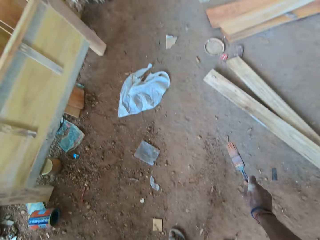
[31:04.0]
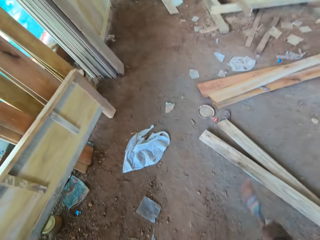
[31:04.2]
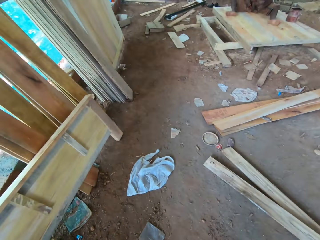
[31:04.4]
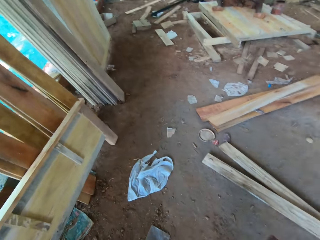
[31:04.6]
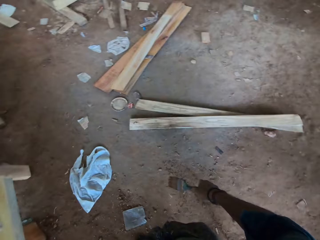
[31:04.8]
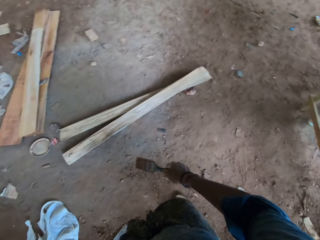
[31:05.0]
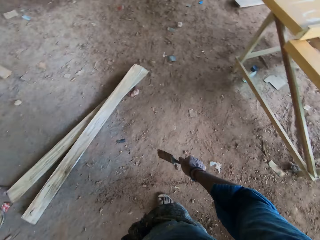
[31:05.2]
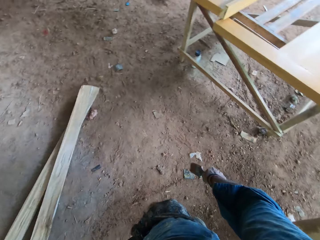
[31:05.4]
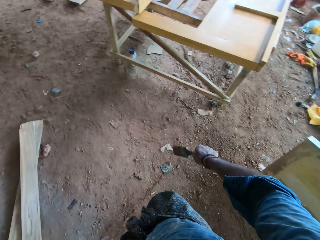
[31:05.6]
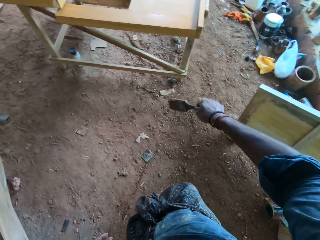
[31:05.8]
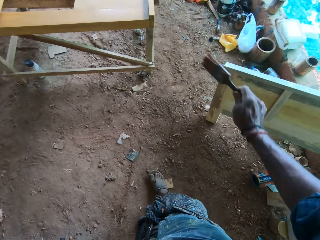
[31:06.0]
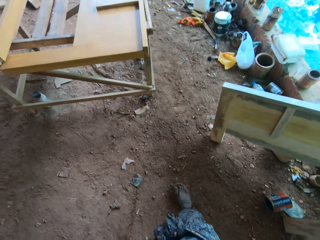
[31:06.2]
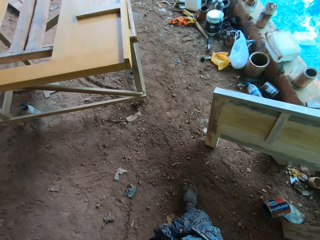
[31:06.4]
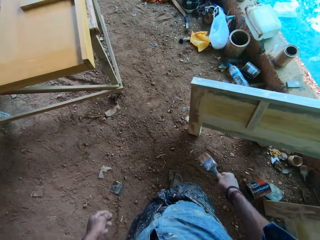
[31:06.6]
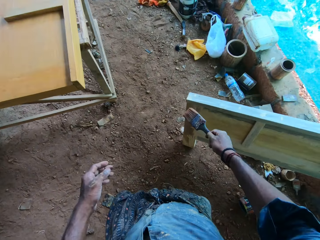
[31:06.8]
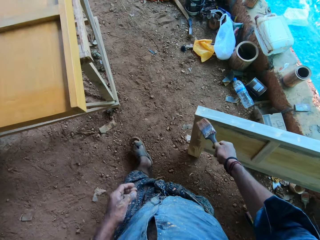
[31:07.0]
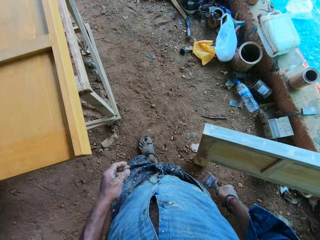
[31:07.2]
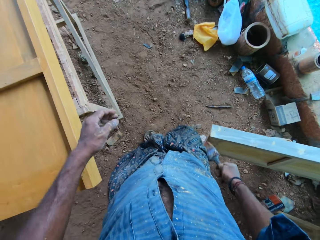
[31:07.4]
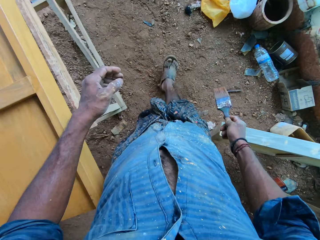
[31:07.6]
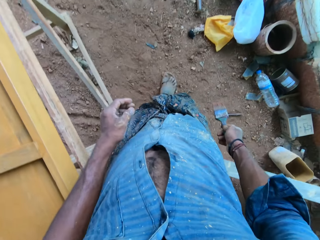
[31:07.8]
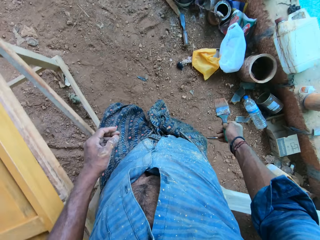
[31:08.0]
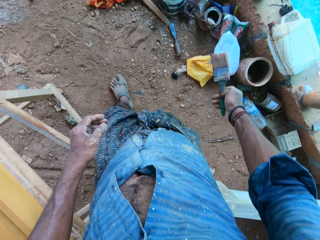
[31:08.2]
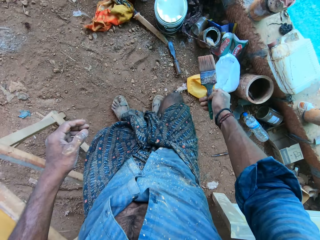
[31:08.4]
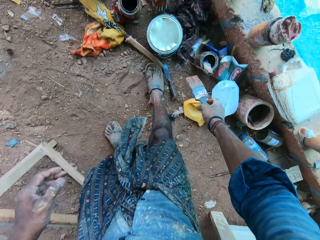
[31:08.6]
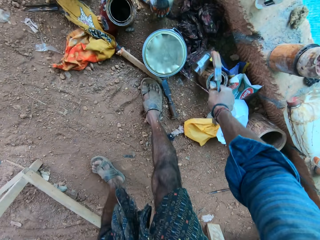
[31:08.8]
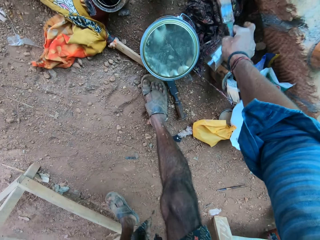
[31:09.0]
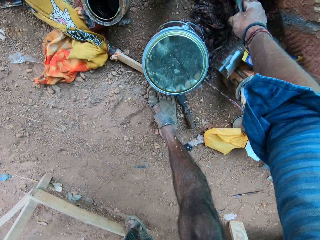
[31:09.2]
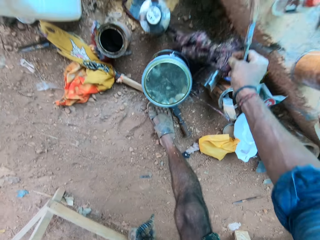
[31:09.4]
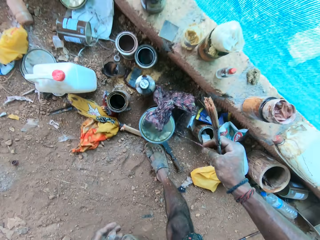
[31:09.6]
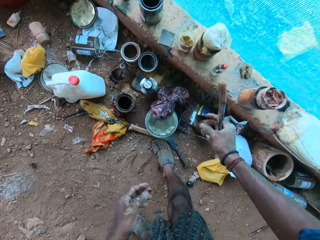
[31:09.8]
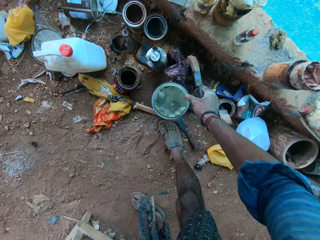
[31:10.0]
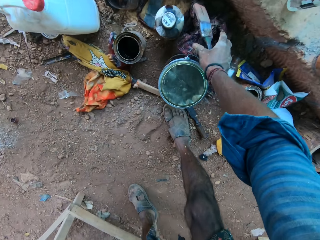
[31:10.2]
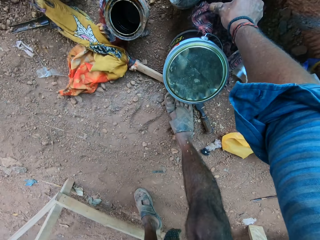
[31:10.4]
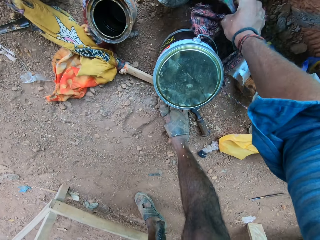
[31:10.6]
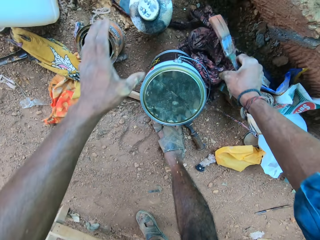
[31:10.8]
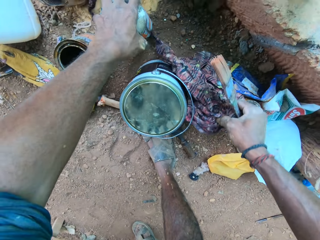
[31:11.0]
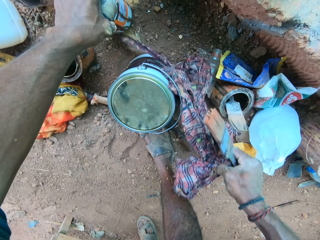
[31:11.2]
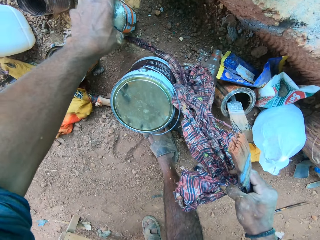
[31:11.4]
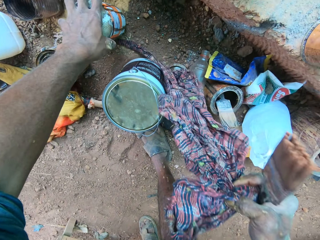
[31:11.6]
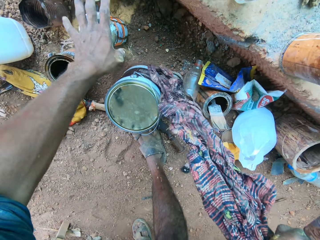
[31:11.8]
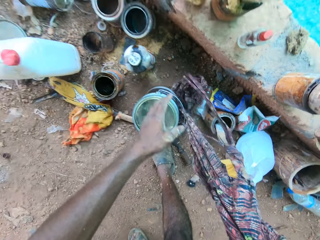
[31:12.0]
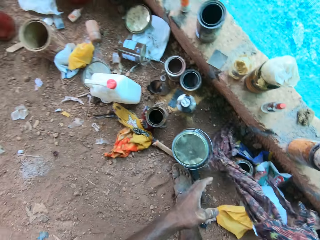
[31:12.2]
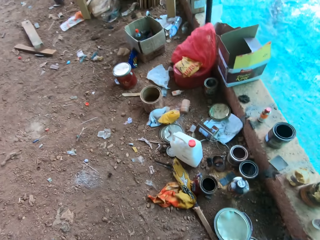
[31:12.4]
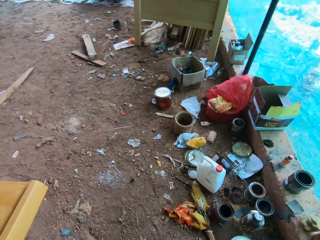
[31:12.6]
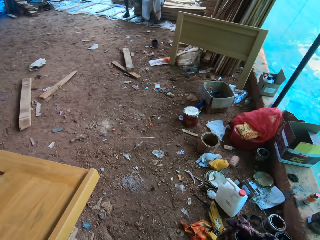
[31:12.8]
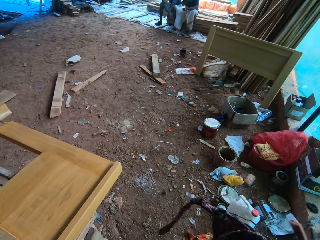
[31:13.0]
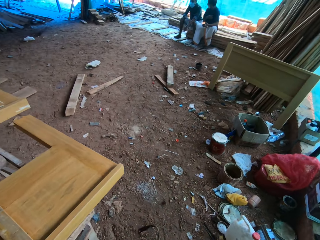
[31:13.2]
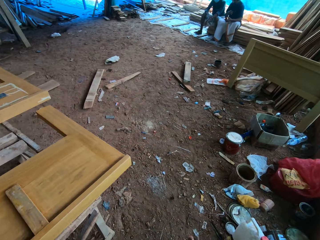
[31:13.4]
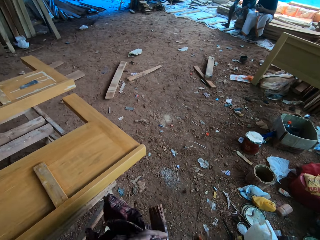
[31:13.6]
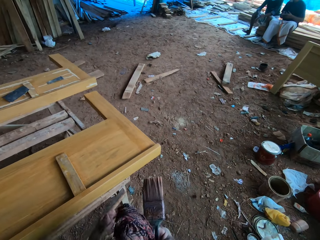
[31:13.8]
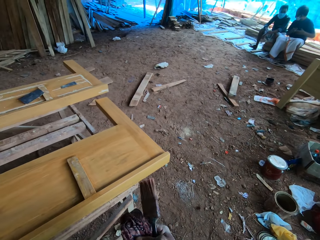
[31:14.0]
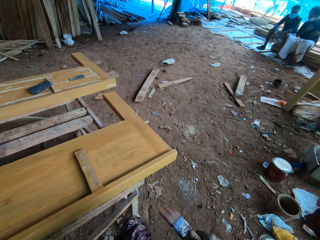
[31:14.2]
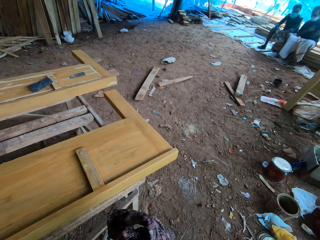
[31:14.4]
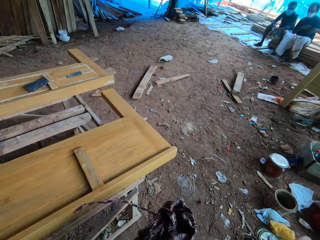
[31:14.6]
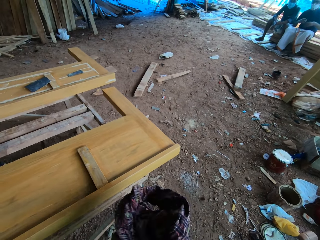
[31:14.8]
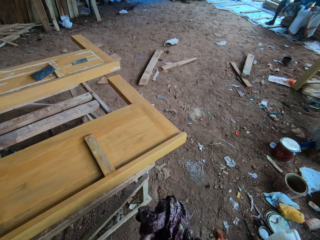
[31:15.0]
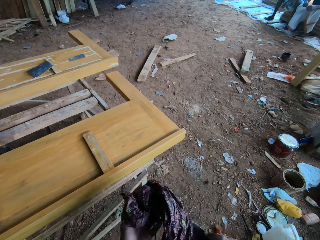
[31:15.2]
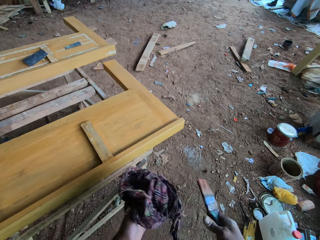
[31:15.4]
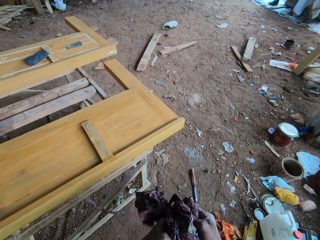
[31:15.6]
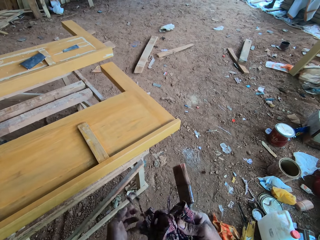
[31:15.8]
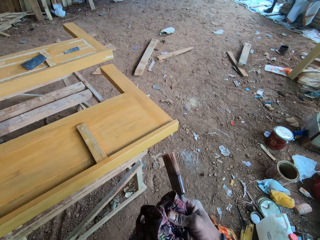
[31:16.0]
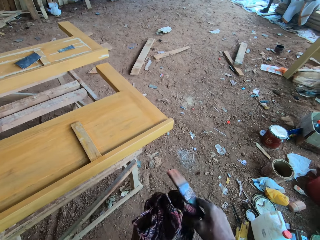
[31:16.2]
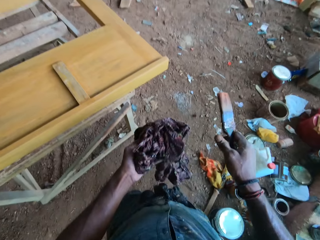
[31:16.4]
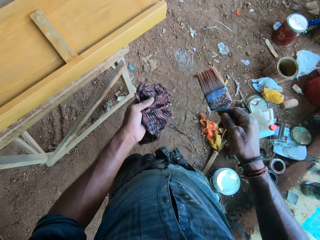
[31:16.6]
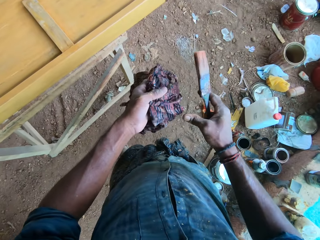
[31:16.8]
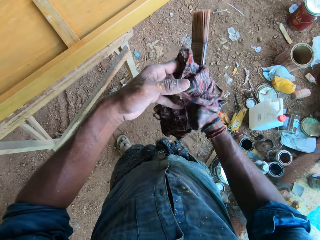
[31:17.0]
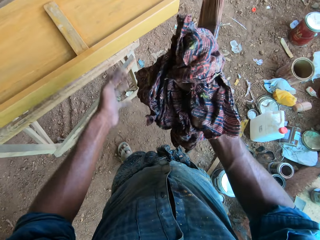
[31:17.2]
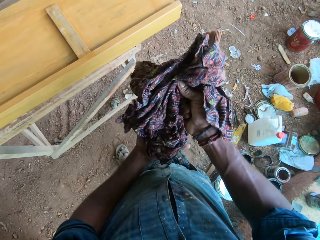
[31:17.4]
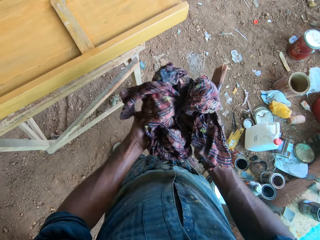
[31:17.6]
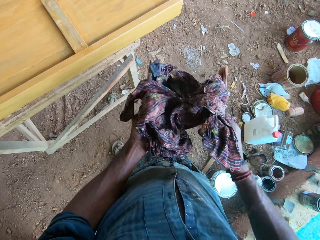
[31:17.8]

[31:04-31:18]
The camera wearer walks. He picks up the cloth from the ground with his right hand. He walks. He dries the paint brush with the cloth in his left hand. He adjusts the cloth with his hands.

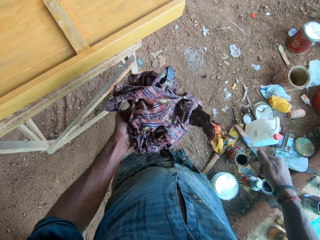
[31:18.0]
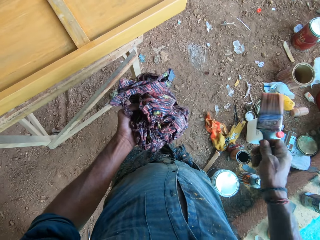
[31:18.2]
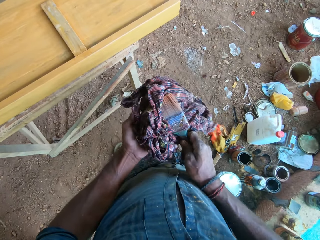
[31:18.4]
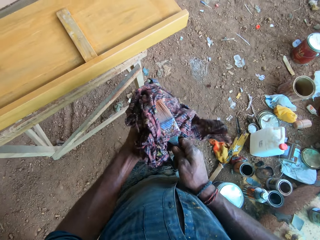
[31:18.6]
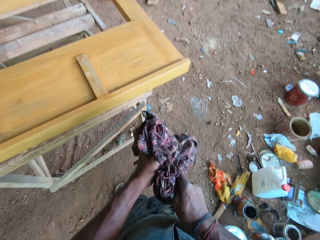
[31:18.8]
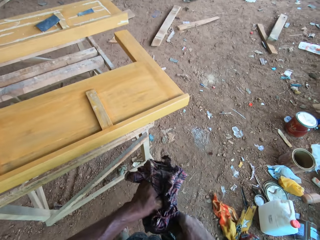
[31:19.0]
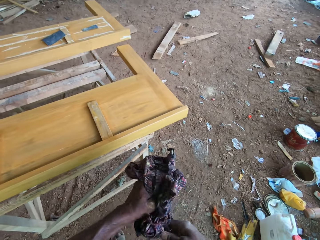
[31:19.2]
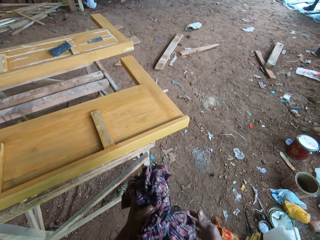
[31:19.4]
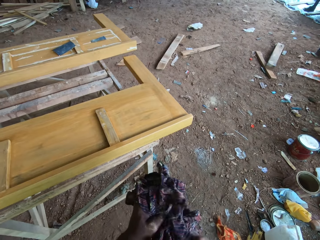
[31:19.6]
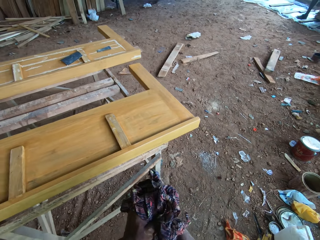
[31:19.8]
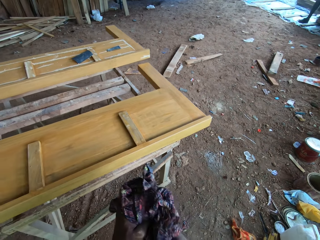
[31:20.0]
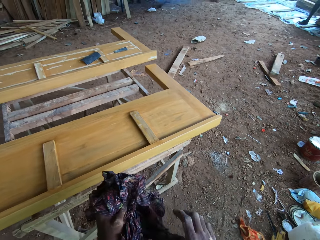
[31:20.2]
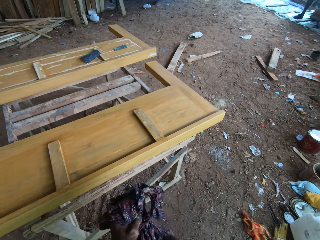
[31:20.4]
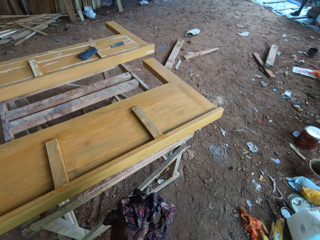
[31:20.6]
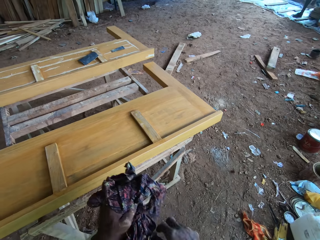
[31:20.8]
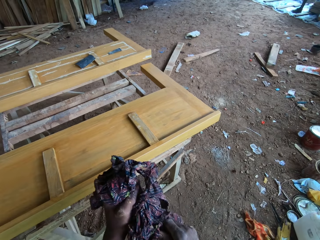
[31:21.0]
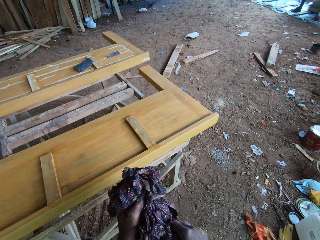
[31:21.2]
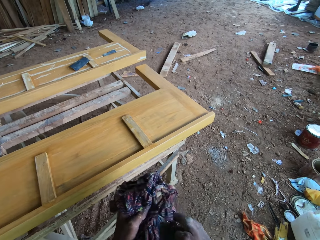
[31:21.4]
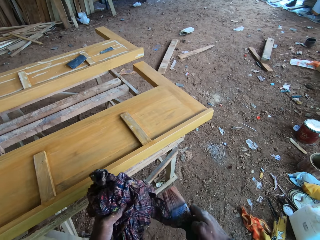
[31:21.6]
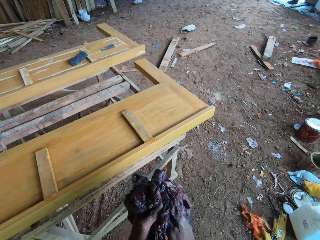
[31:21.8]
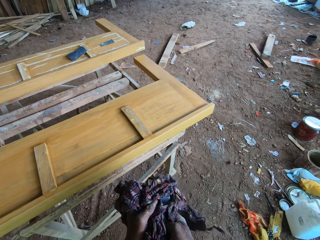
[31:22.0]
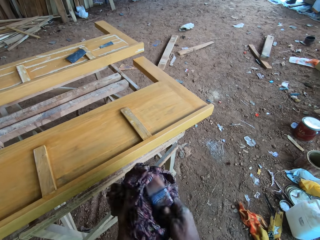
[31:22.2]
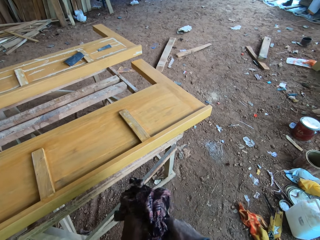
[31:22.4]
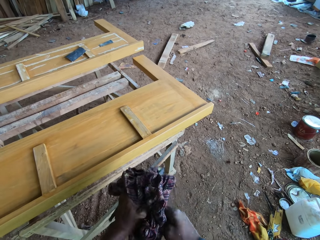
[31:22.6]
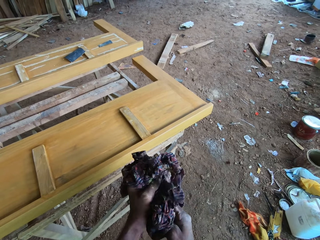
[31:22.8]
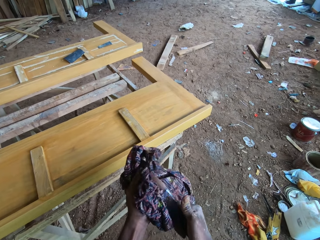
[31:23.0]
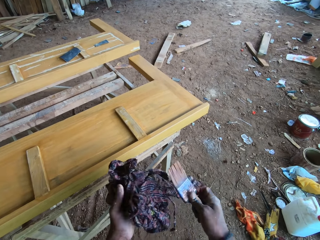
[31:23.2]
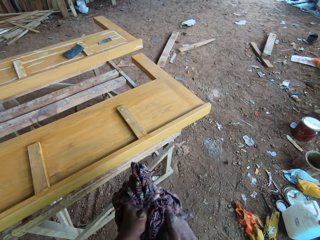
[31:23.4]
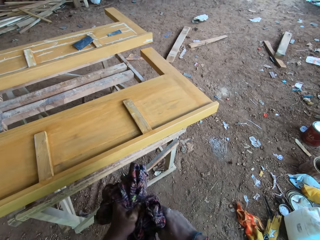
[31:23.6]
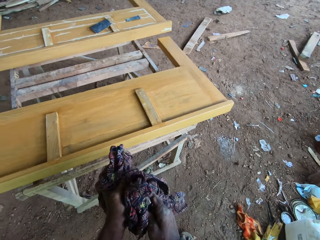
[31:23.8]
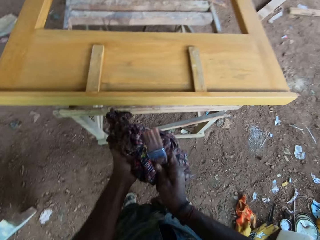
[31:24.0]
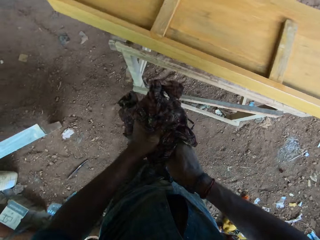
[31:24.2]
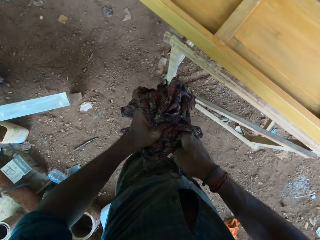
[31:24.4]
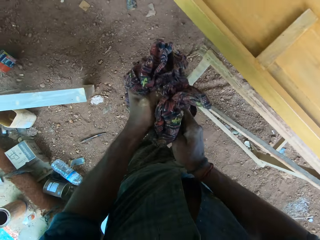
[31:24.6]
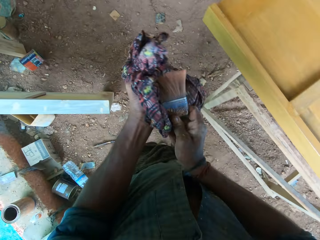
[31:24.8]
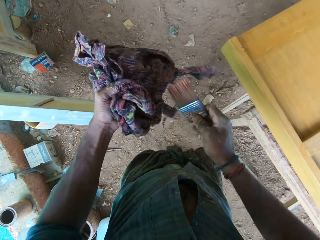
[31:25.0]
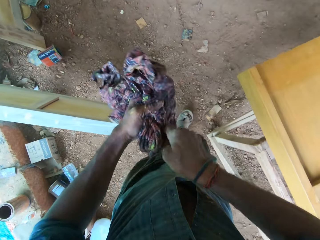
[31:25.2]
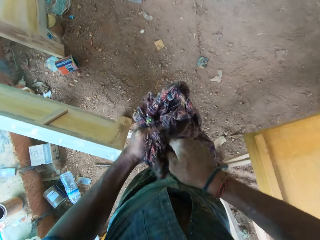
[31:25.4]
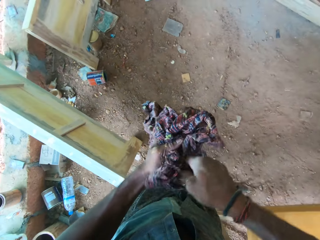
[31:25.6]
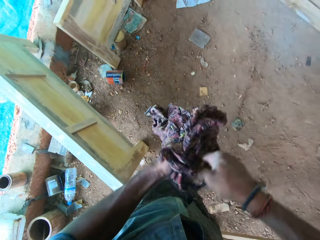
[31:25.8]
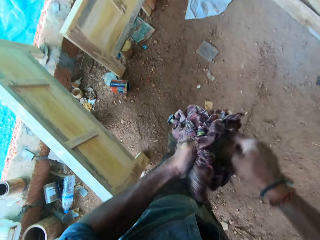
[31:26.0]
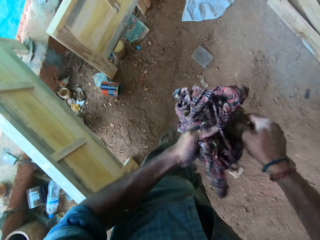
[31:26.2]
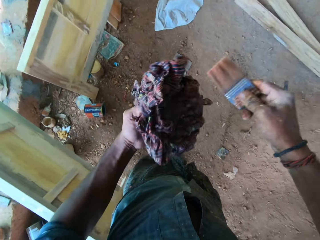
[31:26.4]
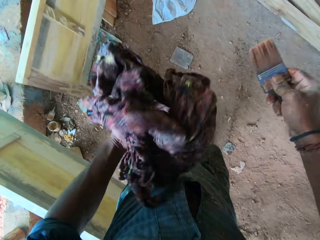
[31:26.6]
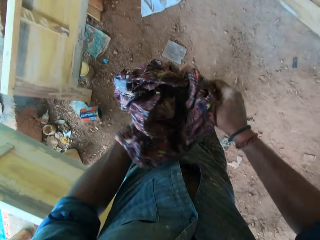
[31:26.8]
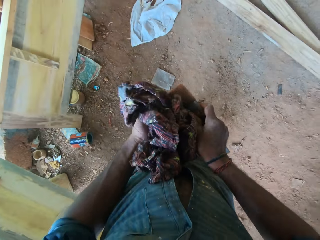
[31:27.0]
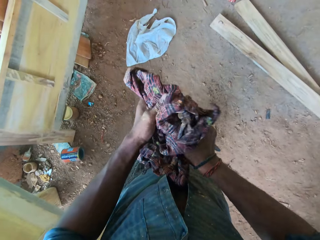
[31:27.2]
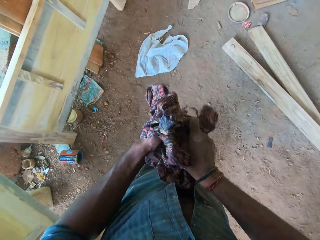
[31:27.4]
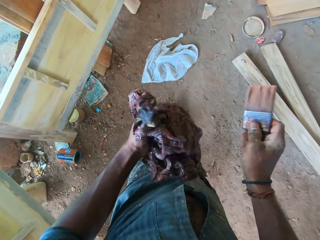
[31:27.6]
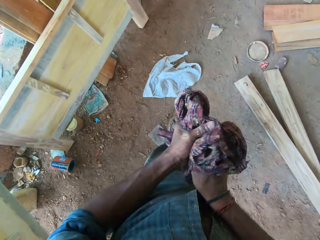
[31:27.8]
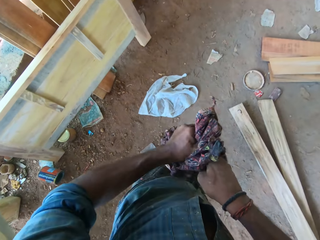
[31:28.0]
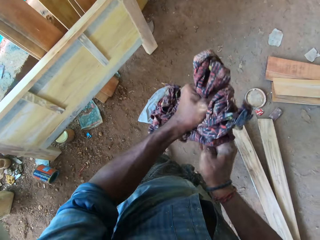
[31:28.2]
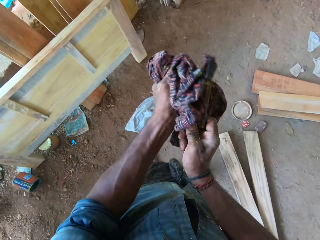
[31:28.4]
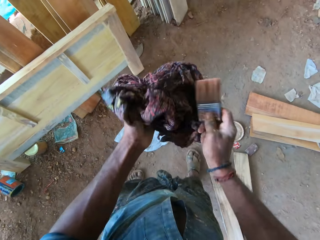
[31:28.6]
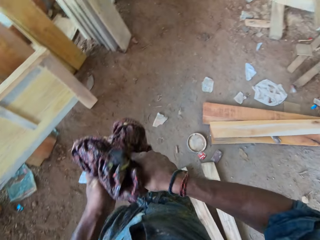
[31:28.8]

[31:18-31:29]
The camera wearer dries the paint brush with the cloth in his left hand. He walks. He wipes the brush with the cloth.
